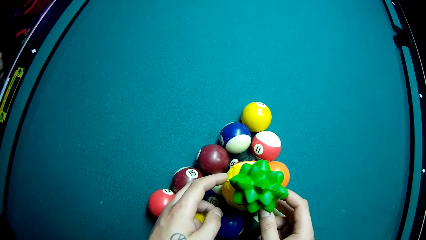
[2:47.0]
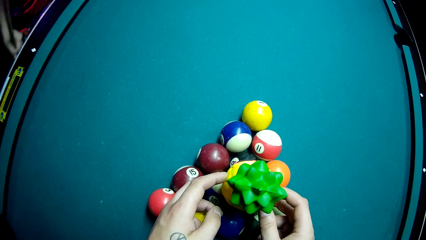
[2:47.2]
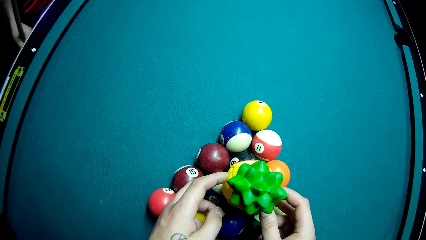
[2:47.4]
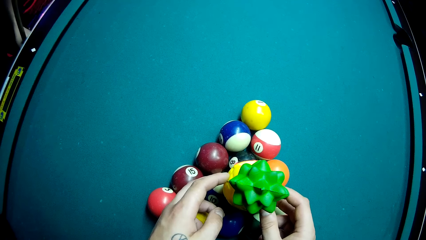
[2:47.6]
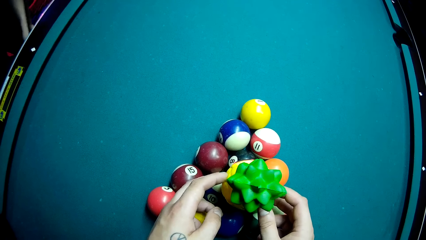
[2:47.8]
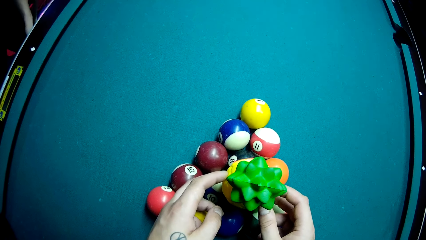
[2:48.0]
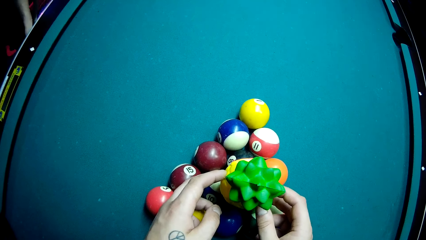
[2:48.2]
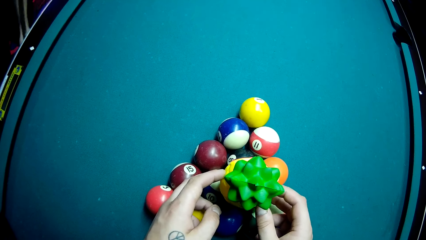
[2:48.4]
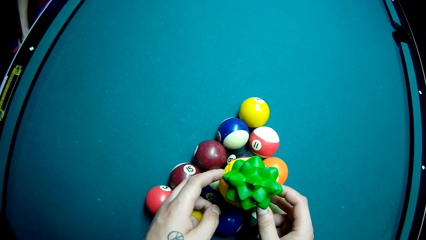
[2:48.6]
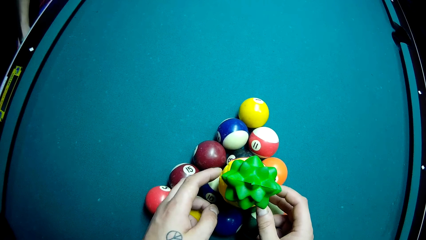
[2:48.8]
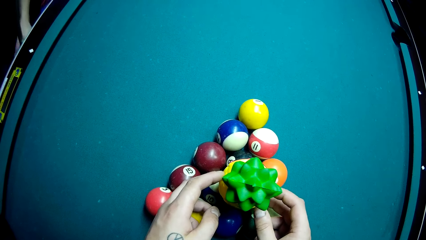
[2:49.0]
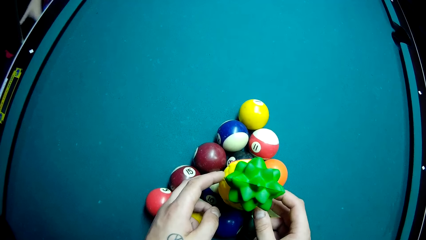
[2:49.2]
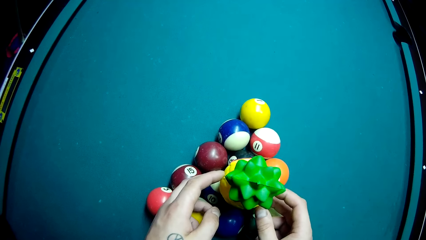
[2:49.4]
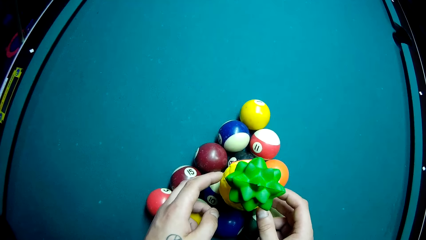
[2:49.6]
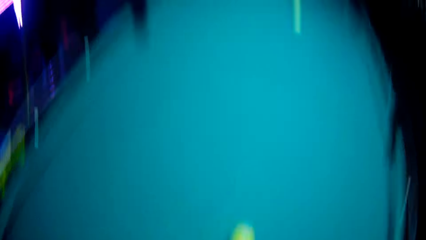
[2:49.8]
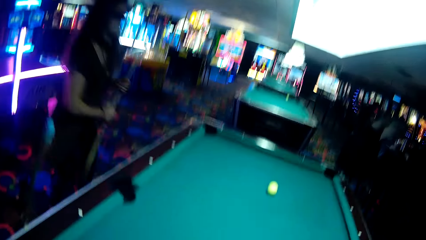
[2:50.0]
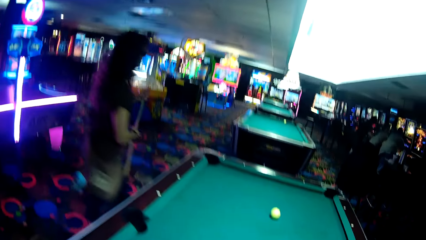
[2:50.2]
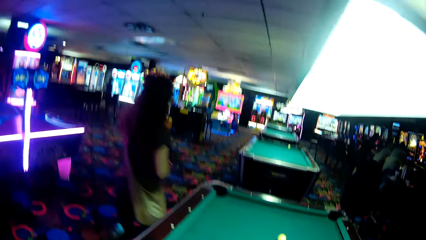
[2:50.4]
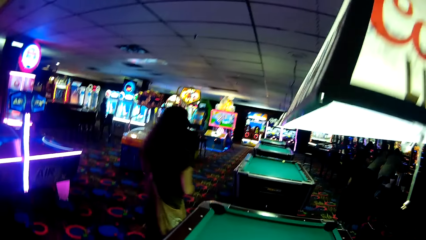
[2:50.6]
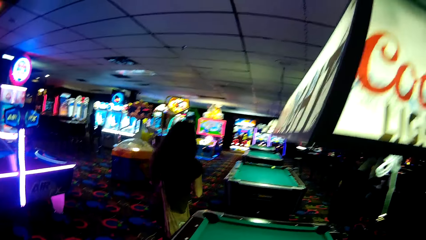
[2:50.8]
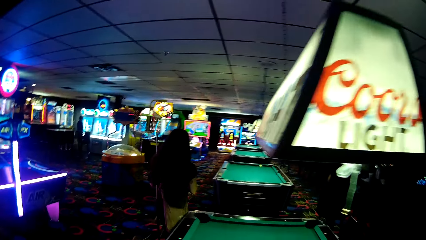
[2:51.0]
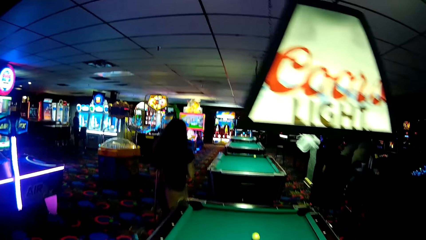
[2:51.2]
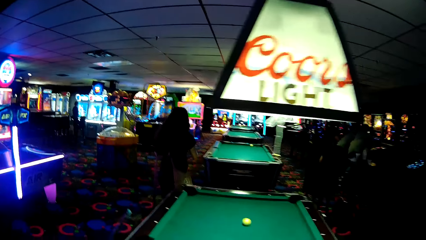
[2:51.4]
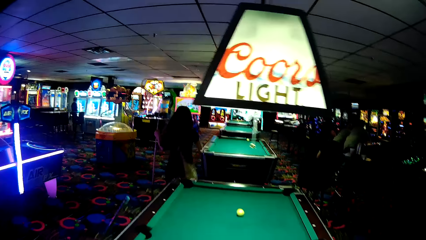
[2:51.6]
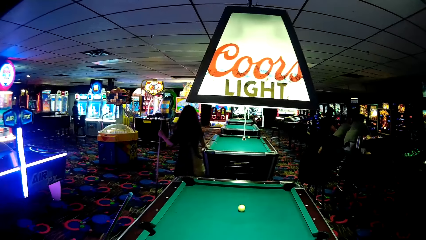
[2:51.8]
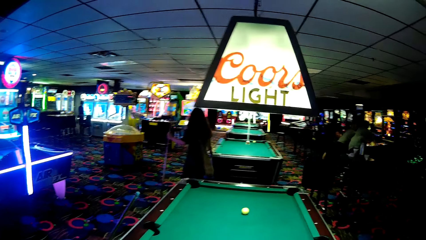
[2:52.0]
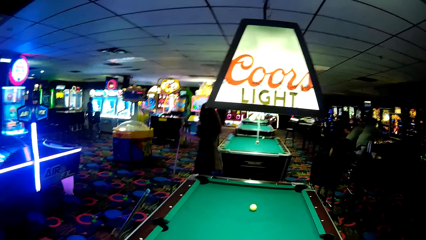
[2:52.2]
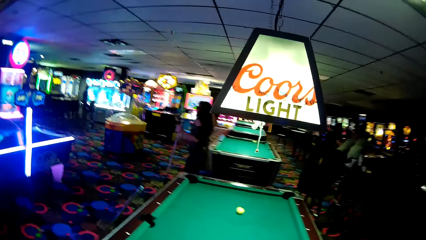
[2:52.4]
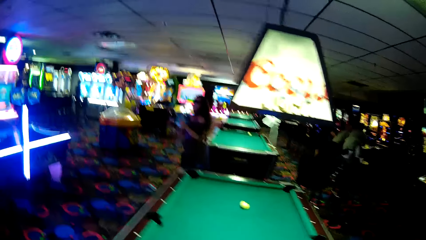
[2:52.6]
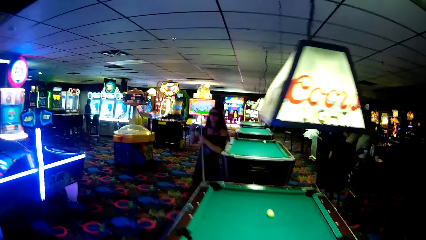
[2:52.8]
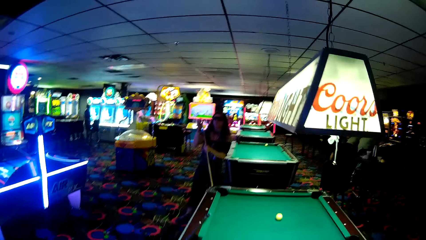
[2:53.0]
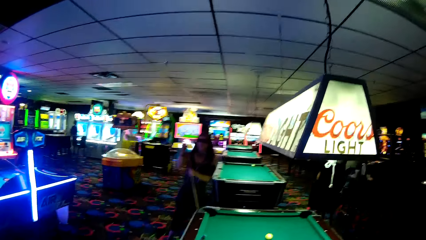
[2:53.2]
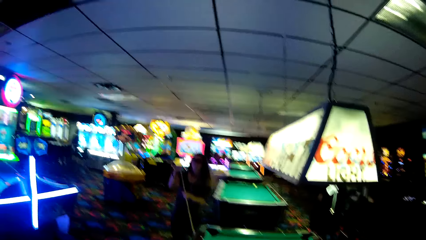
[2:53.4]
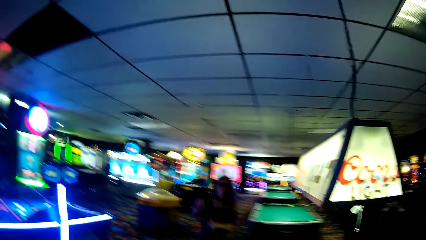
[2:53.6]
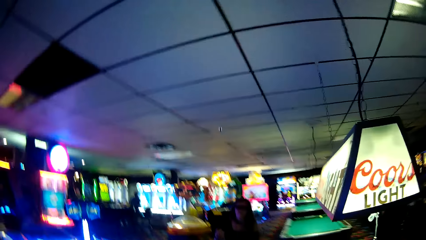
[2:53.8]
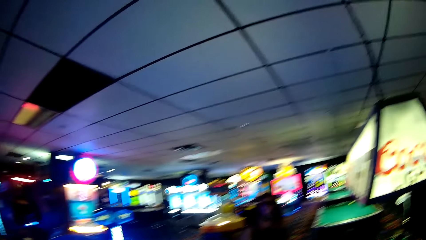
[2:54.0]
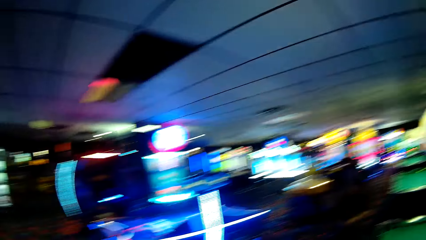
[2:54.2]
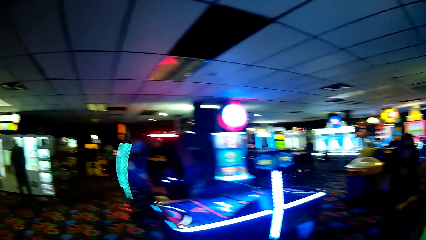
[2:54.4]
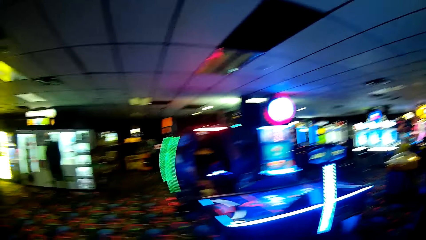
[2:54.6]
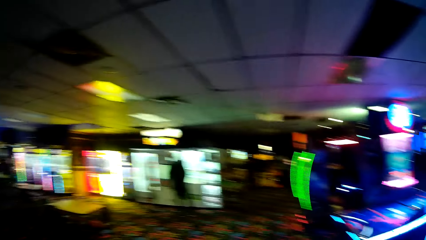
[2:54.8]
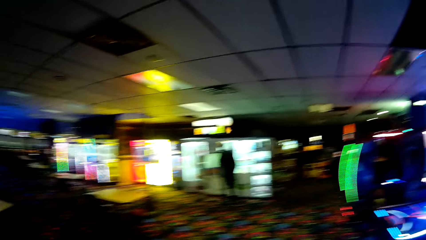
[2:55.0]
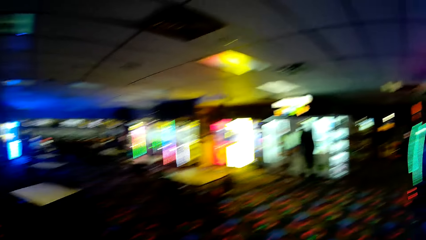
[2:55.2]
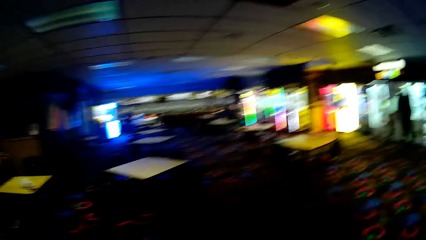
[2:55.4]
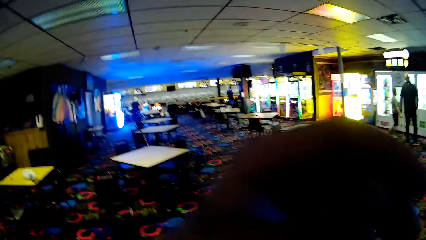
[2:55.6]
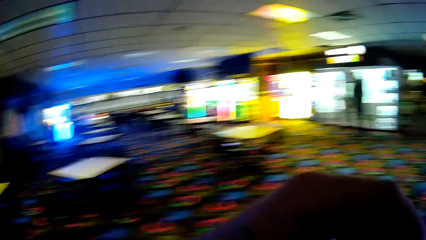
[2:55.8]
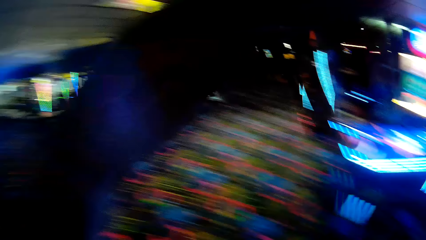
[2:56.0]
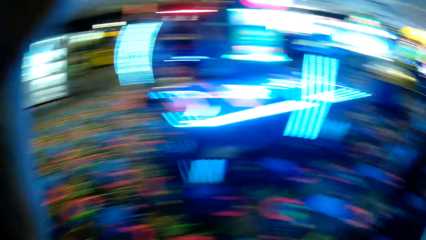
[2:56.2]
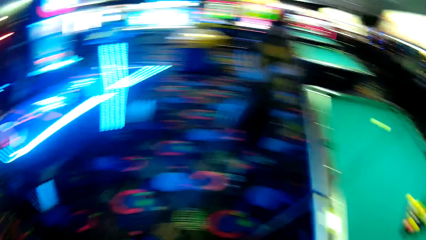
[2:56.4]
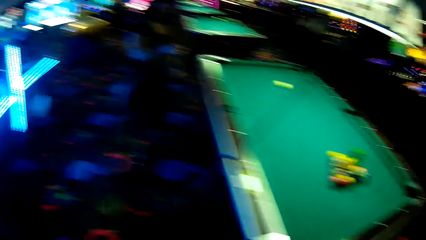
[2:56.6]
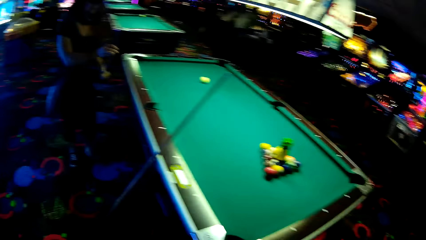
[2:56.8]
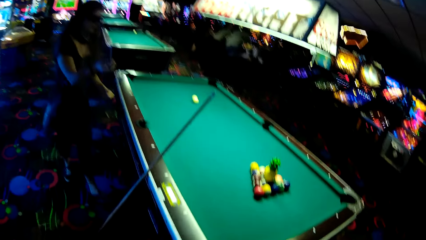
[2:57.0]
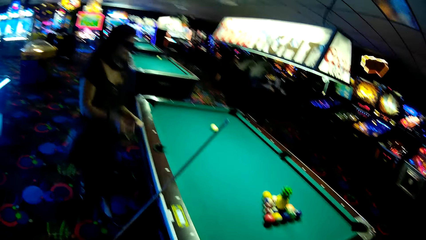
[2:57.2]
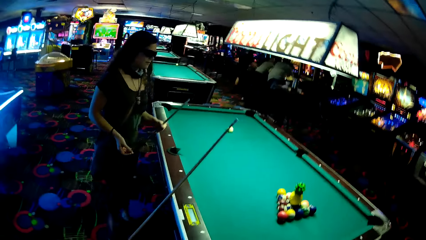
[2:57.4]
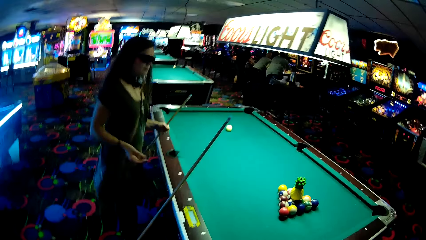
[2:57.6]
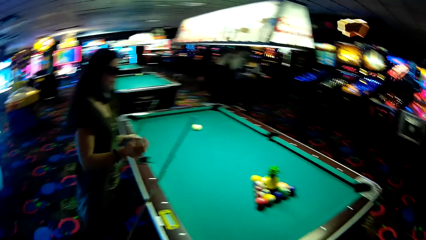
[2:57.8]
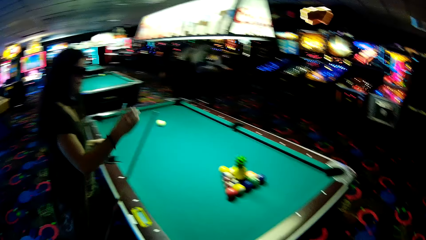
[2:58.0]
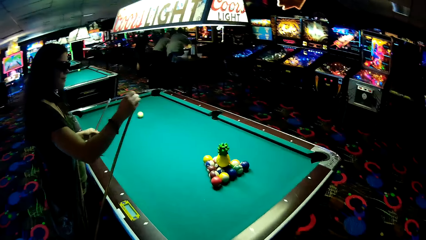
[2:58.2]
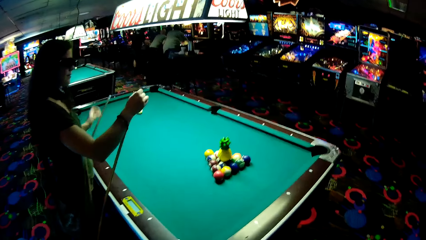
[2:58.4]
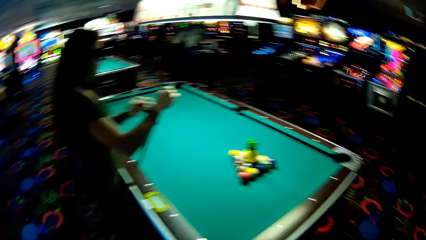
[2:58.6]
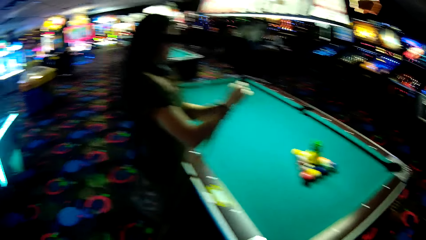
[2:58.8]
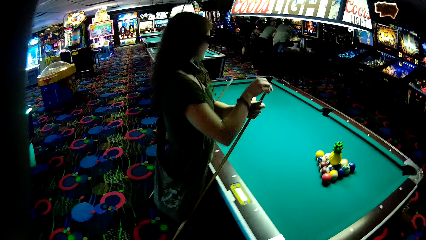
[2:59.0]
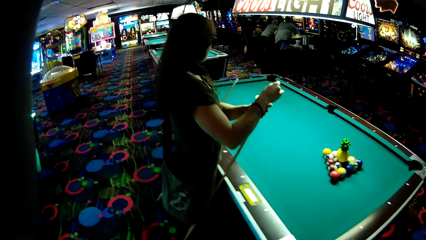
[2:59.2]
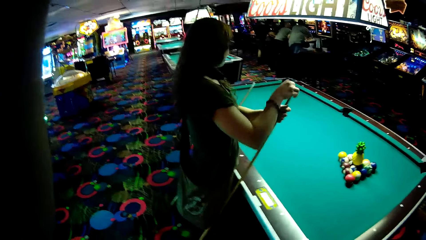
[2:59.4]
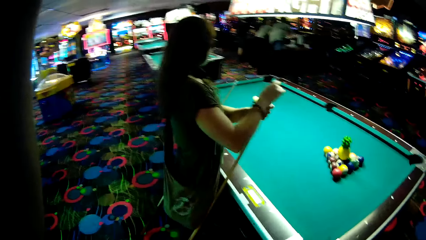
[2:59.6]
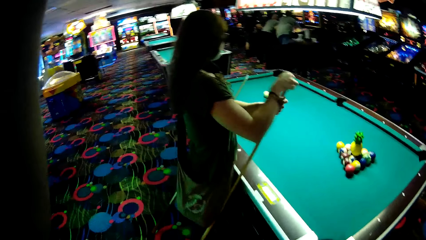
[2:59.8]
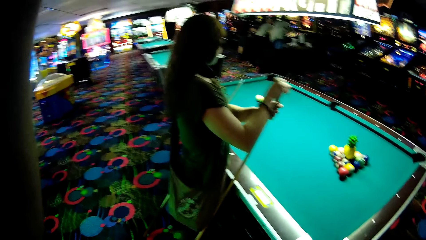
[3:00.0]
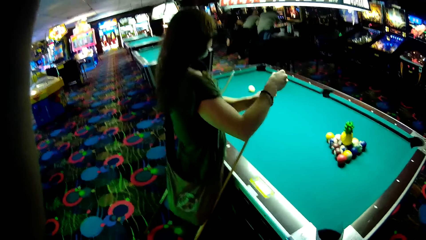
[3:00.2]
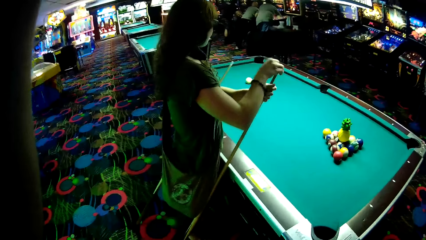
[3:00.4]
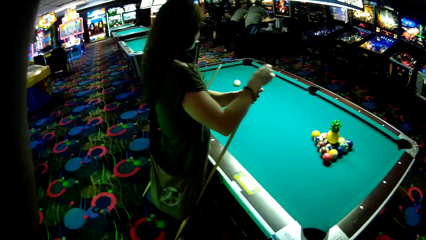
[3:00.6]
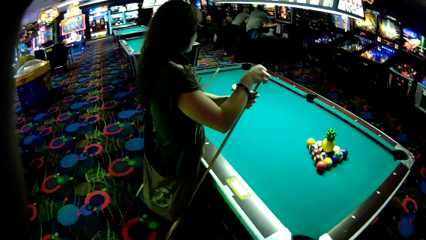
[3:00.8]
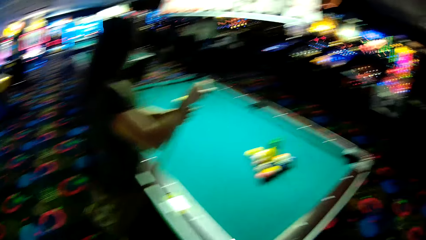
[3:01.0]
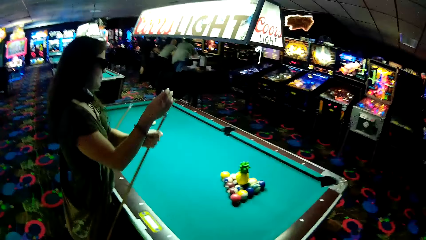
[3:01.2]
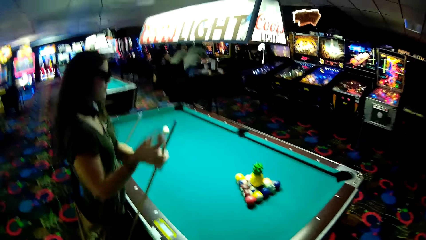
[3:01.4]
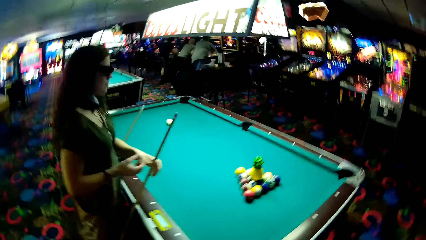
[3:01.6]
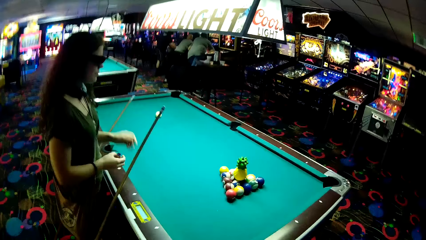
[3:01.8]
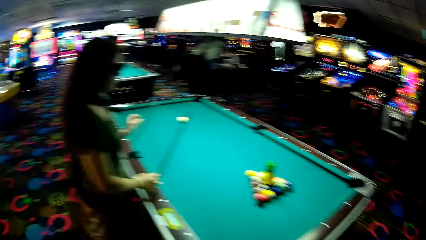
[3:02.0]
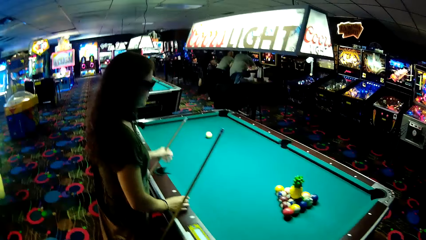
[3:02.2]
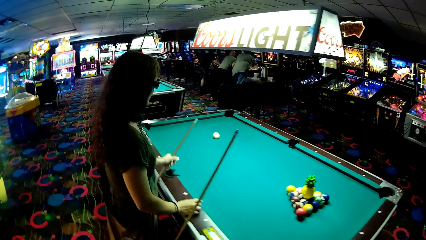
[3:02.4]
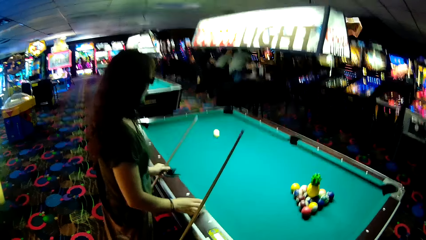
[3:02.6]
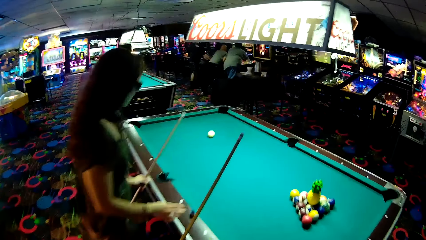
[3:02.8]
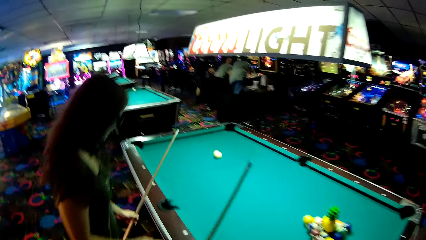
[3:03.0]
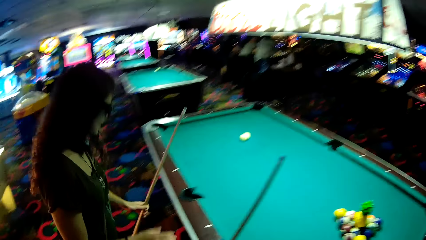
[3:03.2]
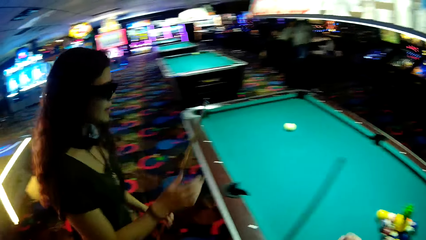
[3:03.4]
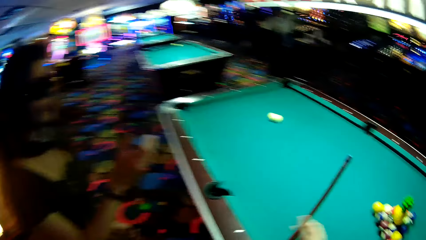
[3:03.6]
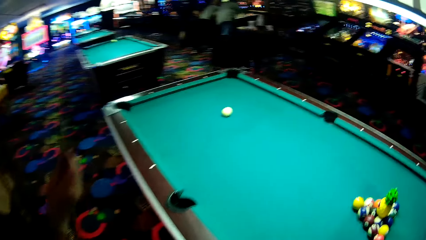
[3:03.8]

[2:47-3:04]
A lady holds a pool stick. The camera wearer looks around a room. The lady walks around a casino. The camera wearer walks around the casino. The lady checks the pool stick and rubs the pool stick with her hands.
